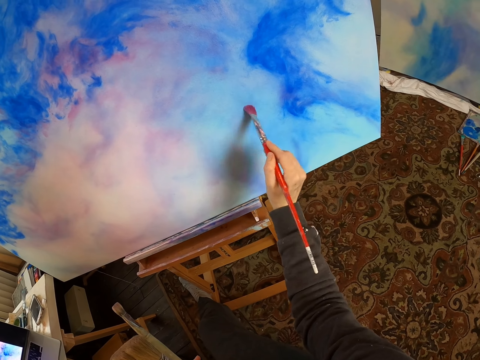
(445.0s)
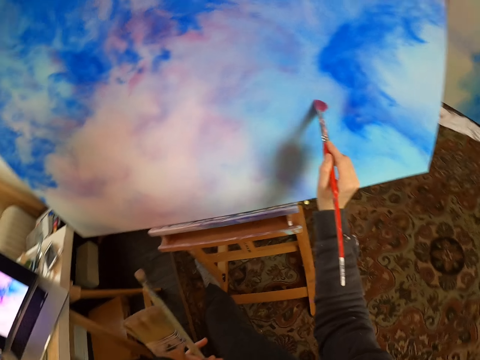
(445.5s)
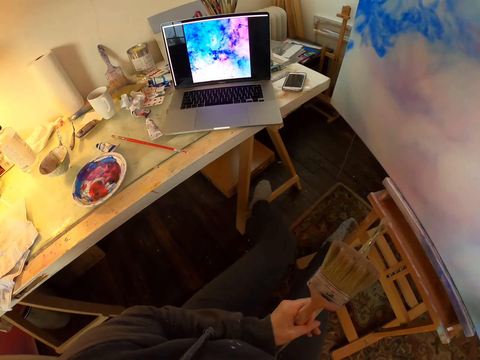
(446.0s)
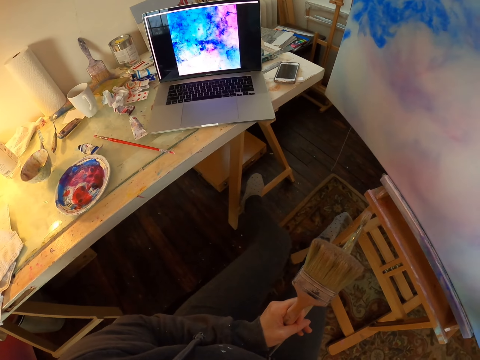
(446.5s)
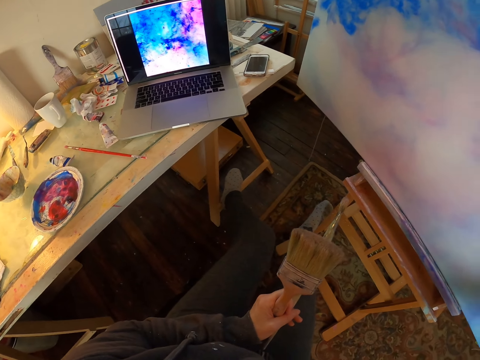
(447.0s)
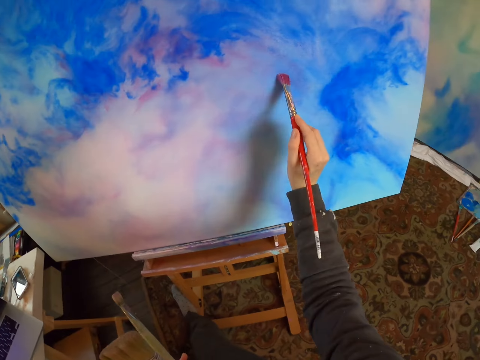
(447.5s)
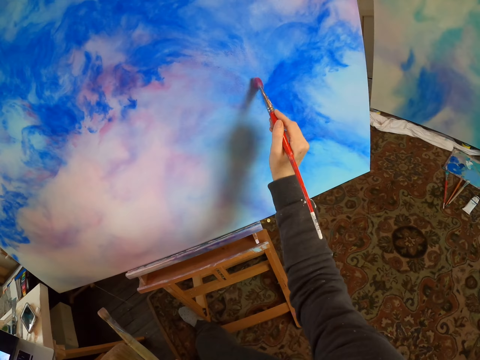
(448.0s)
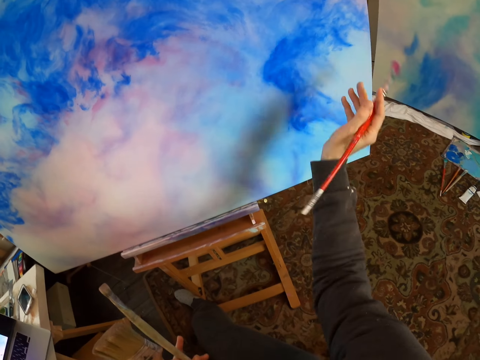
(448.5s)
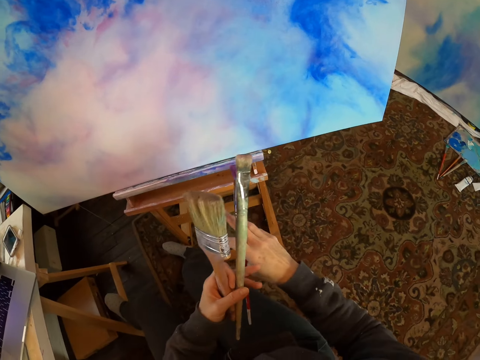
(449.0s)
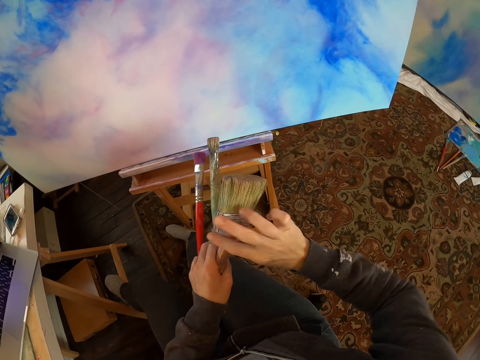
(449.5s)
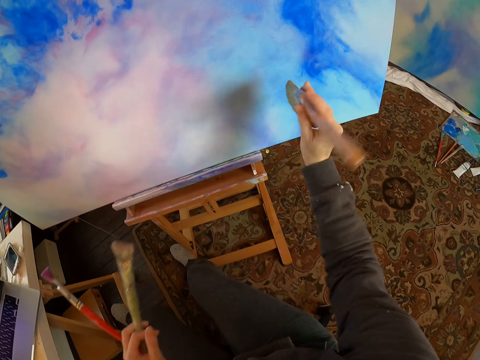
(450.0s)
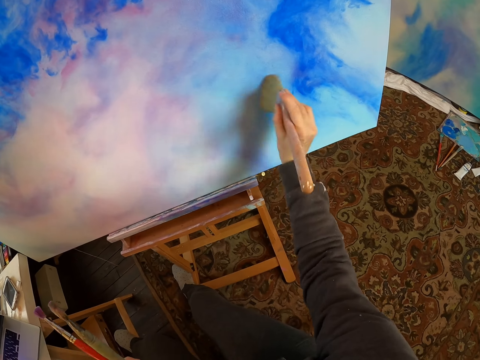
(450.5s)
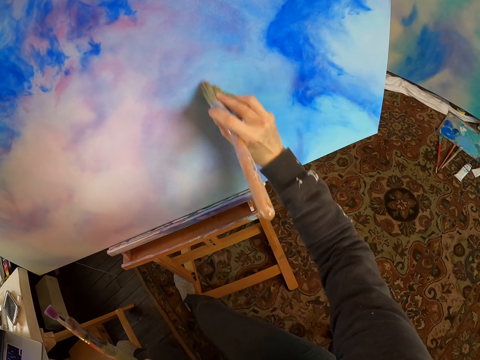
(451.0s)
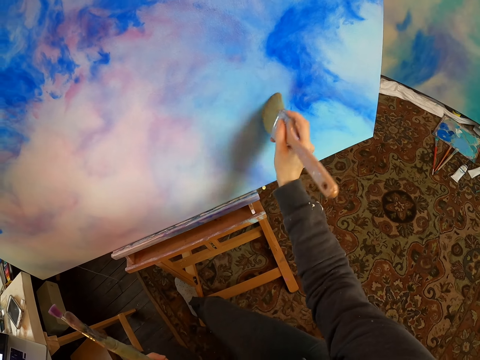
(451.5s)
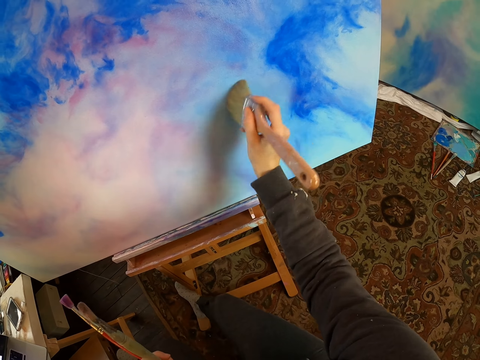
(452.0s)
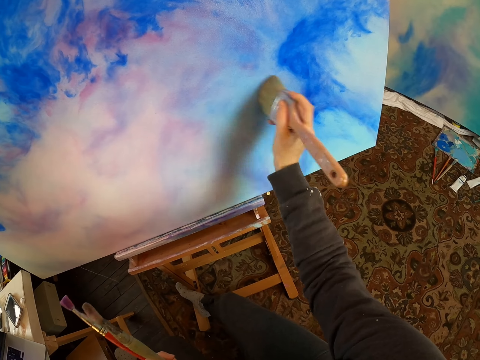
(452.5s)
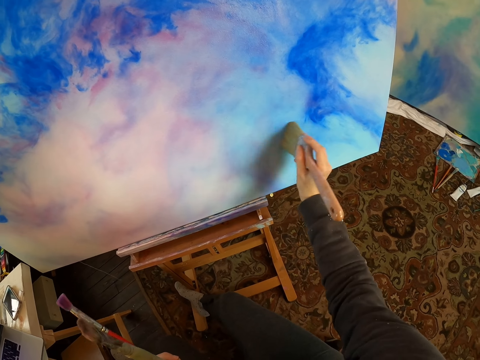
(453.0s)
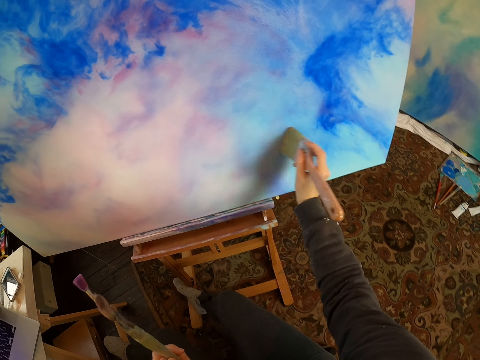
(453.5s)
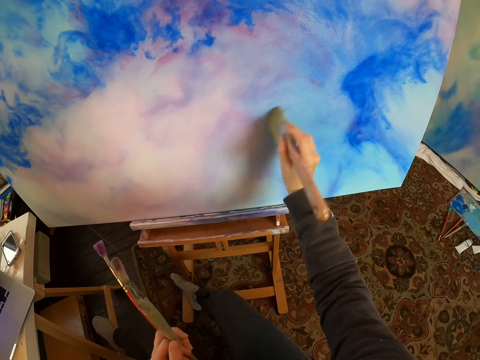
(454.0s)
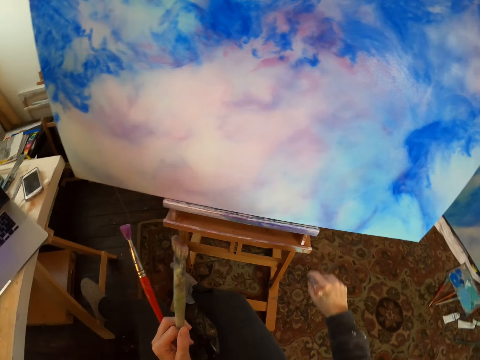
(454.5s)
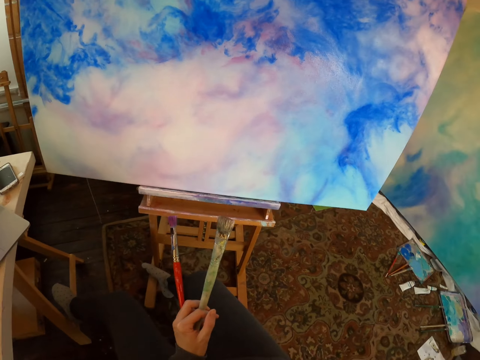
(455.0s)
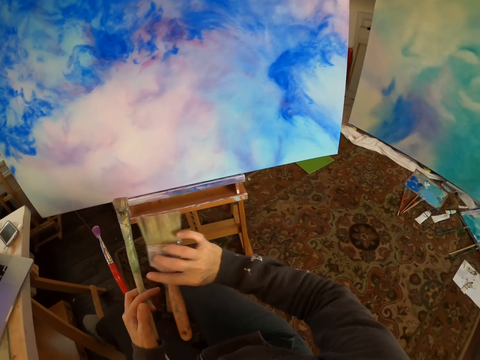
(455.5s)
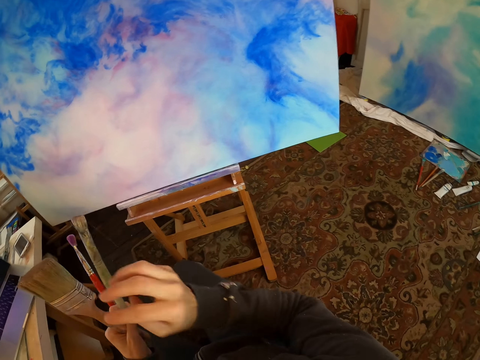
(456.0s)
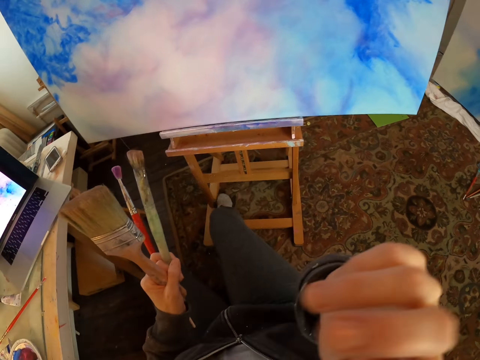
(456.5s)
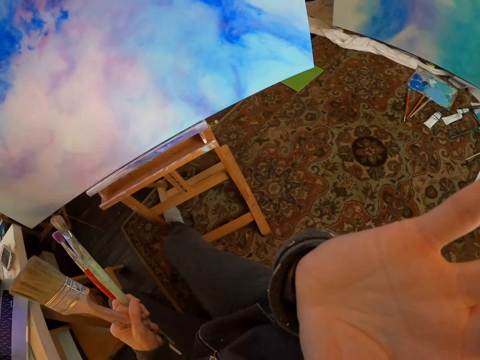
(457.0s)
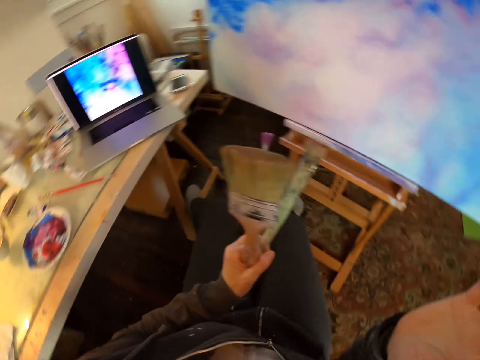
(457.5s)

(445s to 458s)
The camera wearer turns to the side. They look at the laptop. They paint the board with a paint brush. They hold the paint brush and pass the paintbrush to the left hand. They pick the paintbrush with the right hand. They paint the board with the paint brush. They turn to the side. They lower the right hand. They pass the paintbrush to the left hand. They hold the paint brush. They lift the hand.

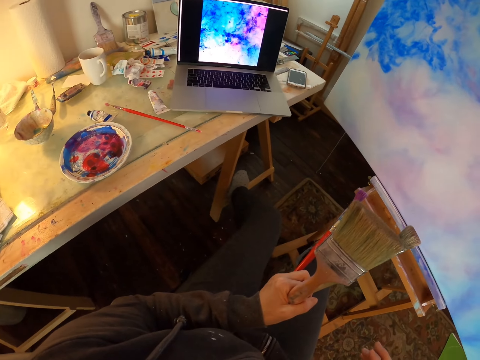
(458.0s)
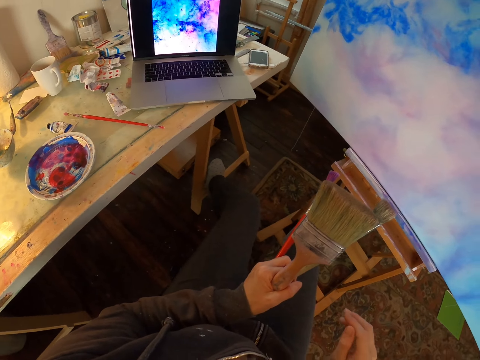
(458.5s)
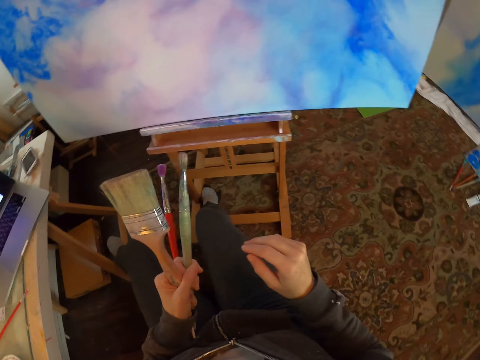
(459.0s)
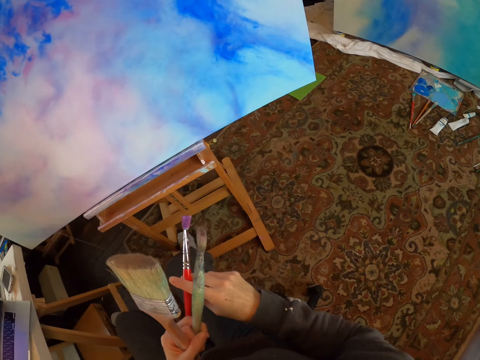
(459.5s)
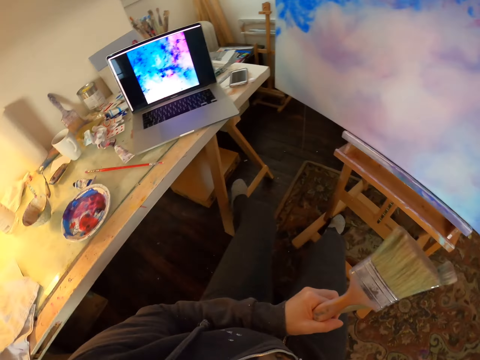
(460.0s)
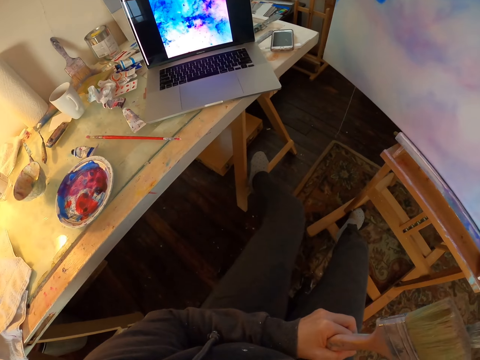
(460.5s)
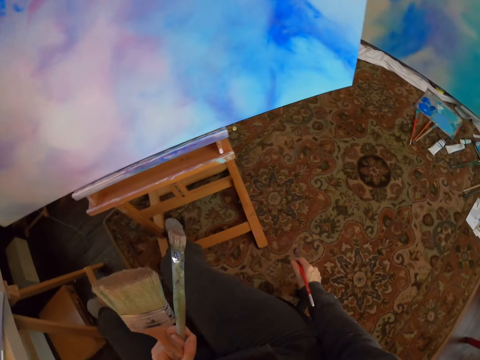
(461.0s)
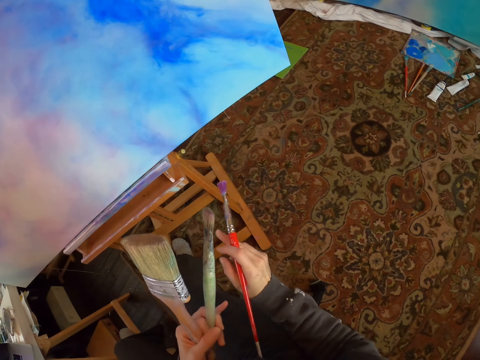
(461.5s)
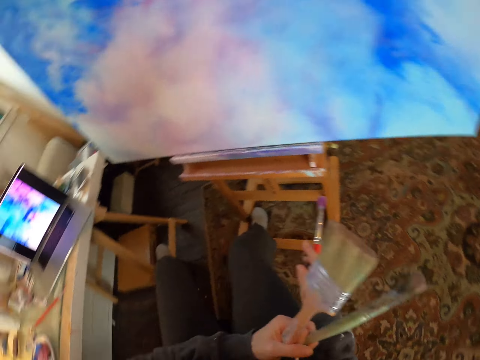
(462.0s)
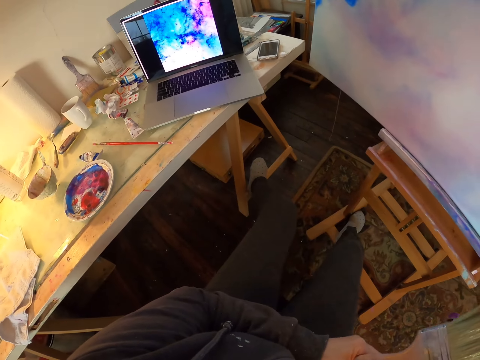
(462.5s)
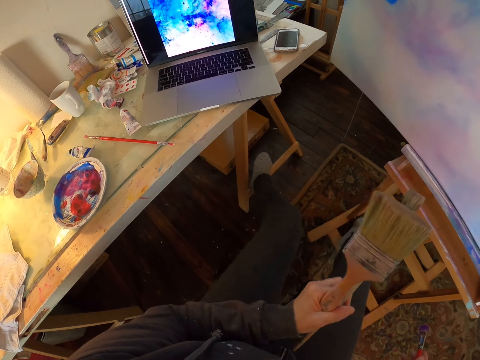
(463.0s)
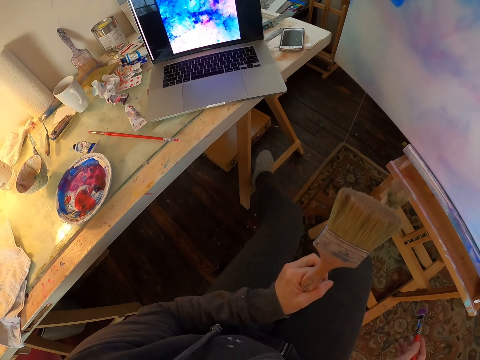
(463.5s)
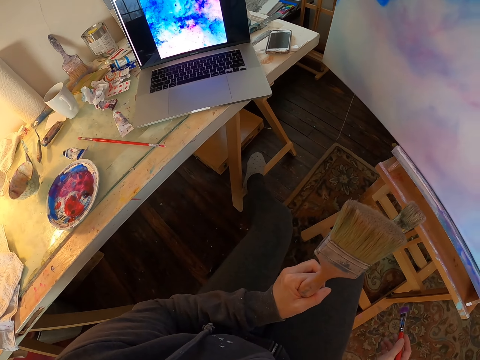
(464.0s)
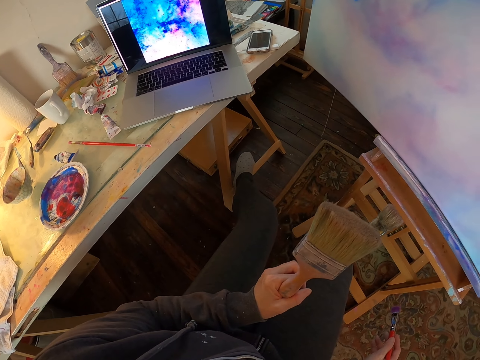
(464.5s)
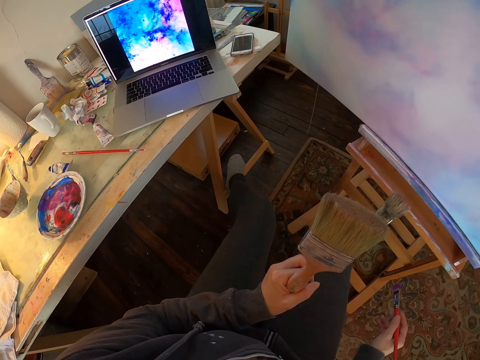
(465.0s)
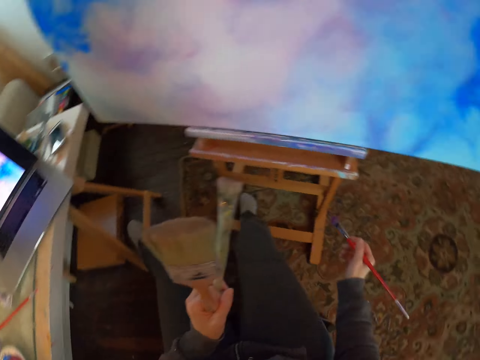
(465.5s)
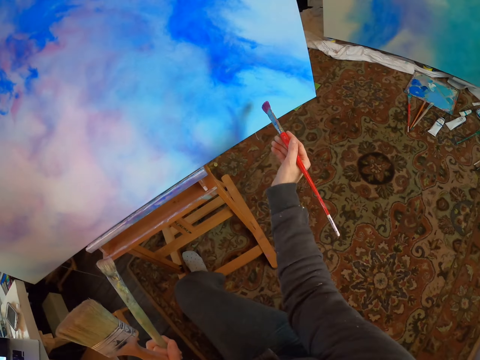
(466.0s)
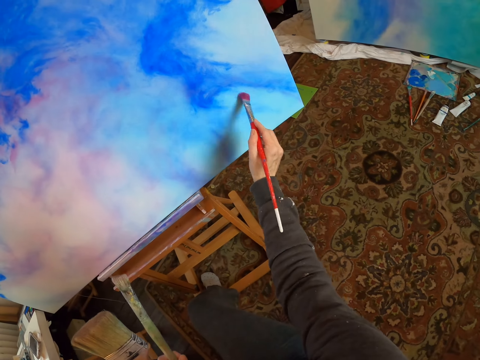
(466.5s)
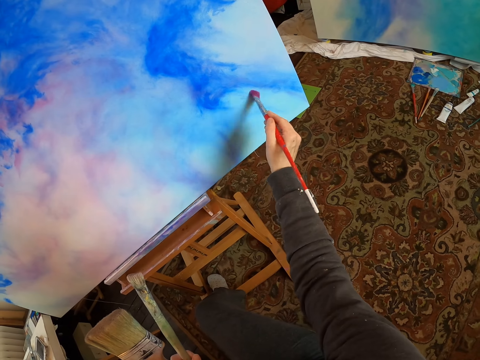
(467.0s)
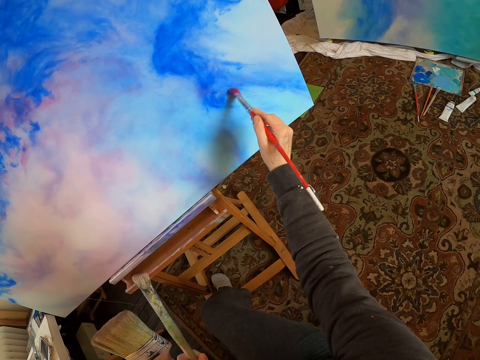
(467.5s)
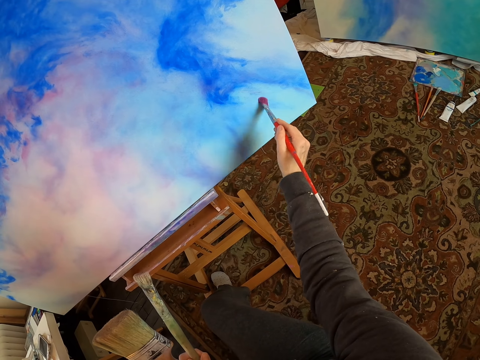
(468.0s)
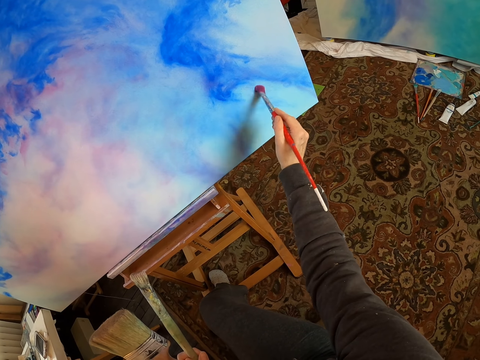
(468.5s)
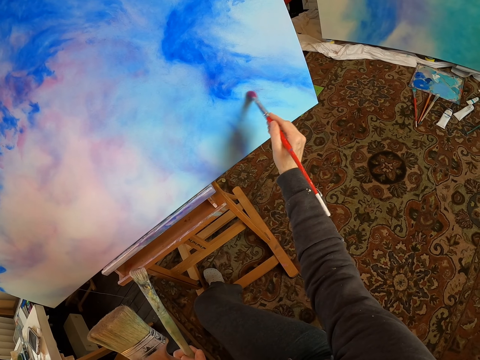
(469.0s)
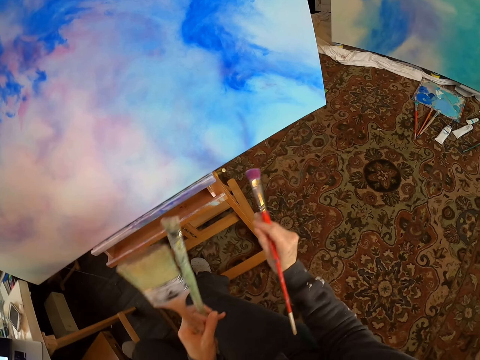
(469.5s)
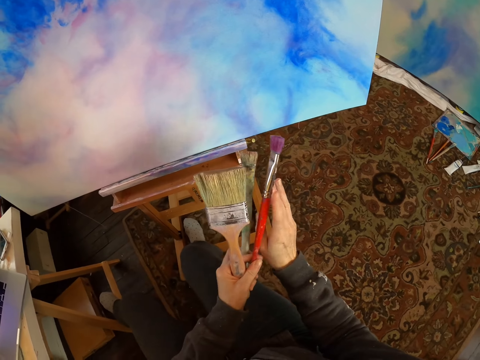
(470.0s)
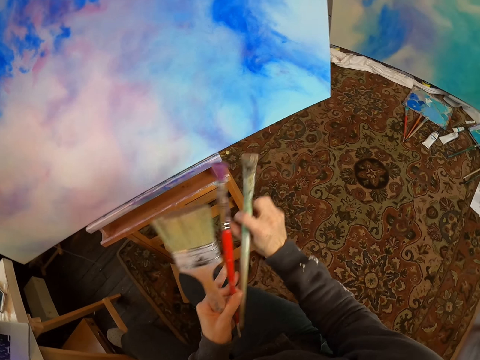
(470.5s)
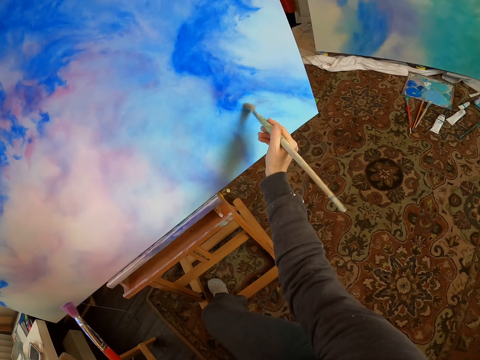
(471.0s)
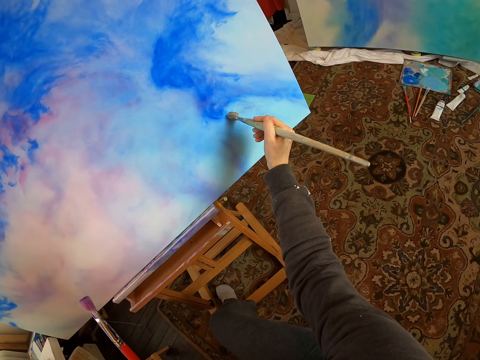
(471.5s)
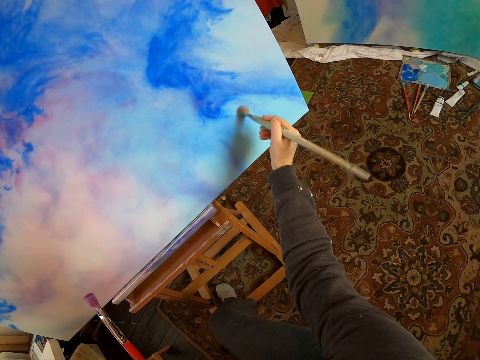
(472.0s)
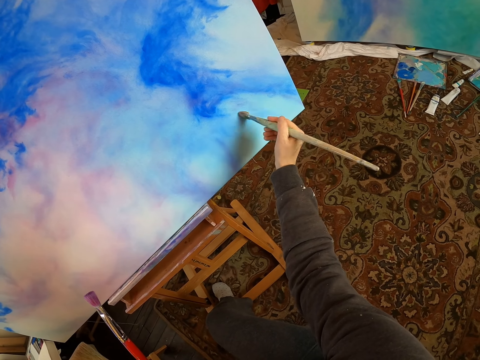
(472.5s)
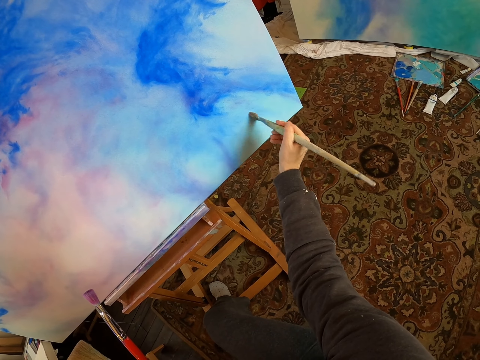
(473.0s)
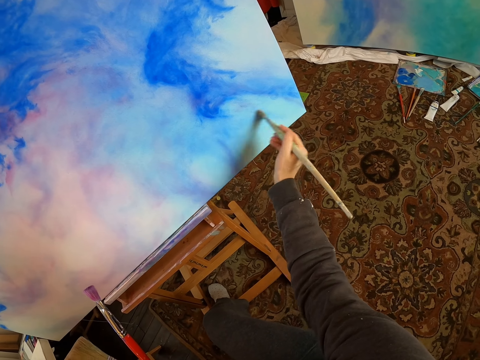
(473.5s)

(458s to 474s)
The camera wearer turns to the side. They look at the laptop. They pick the paintbrush with the right hand. They look at the laptop. They pass the paintbrush to the left hand. They look at the laptop. They paint the board with a paint brush. They turn to the side. They pass the paintbrush to the left hand. They pick the paintbrush with the right hand. They paint the board with the paint brush.
